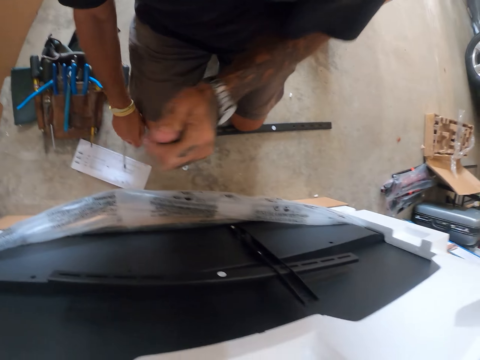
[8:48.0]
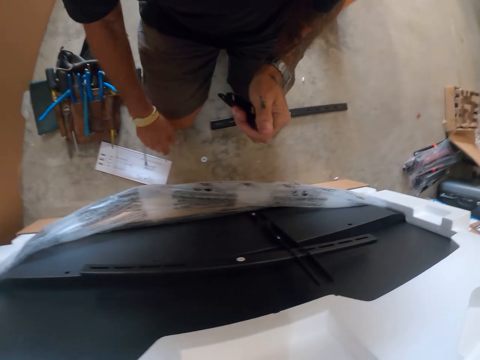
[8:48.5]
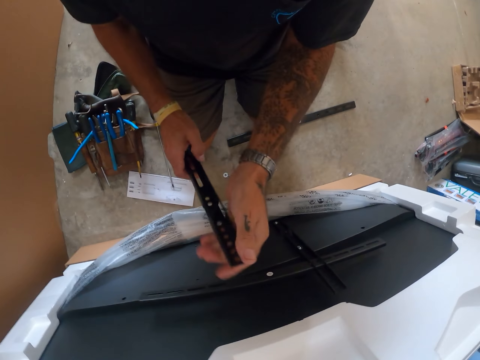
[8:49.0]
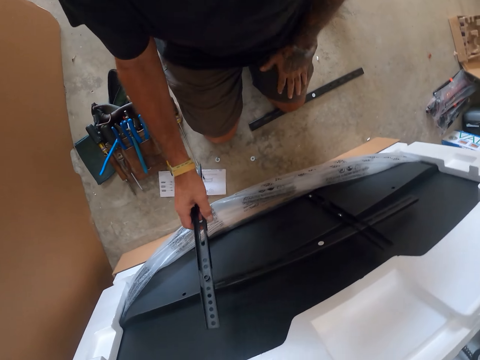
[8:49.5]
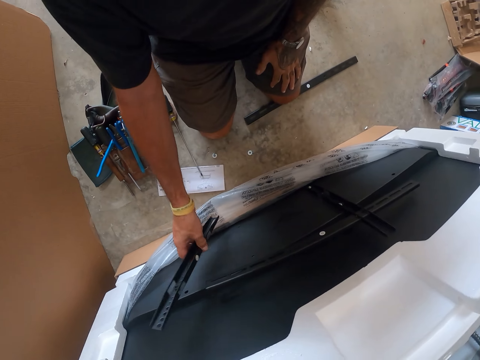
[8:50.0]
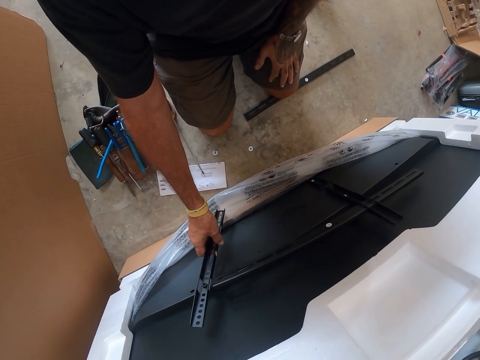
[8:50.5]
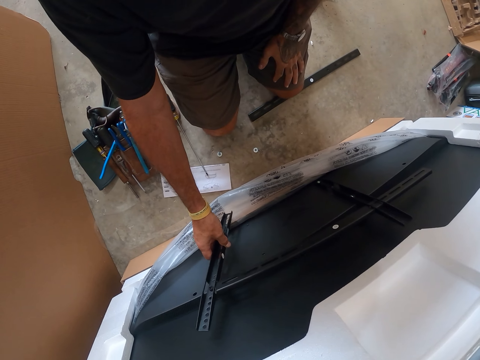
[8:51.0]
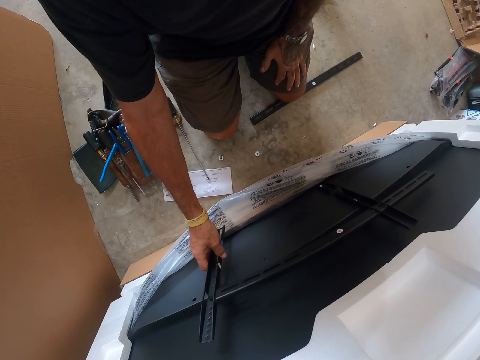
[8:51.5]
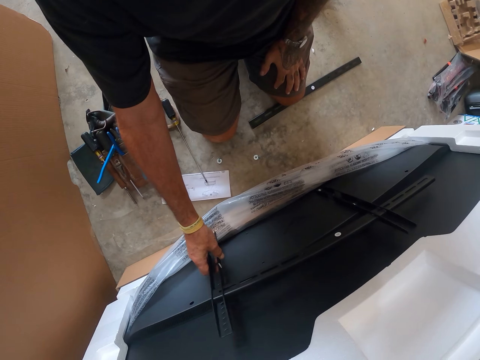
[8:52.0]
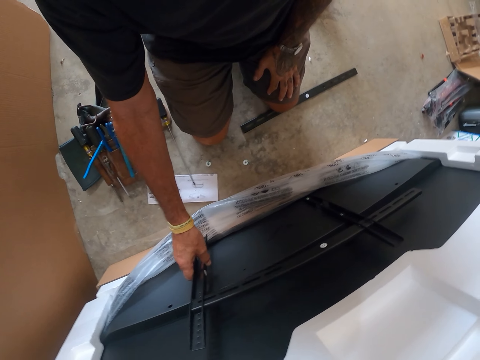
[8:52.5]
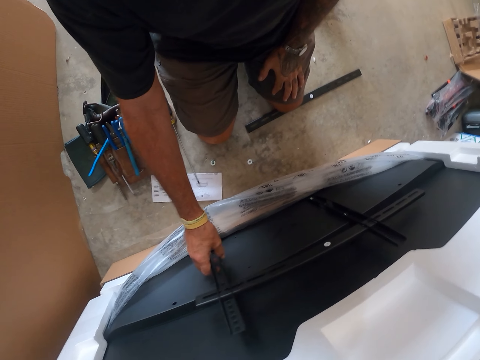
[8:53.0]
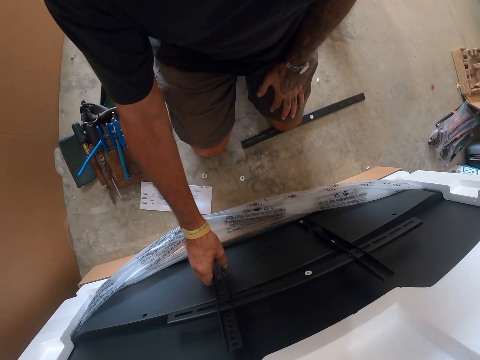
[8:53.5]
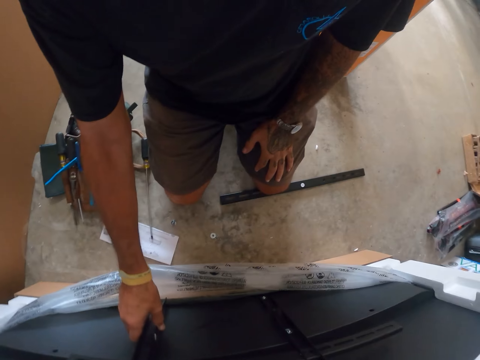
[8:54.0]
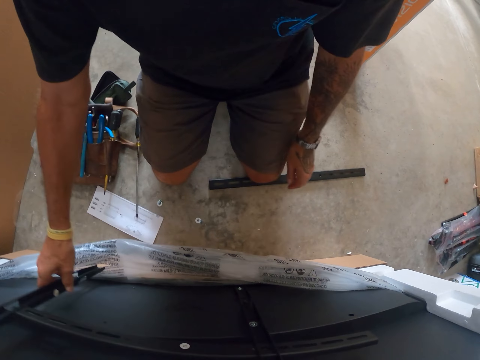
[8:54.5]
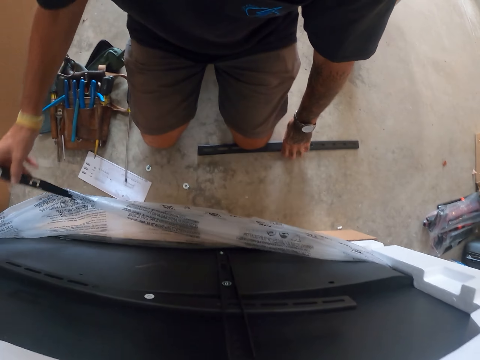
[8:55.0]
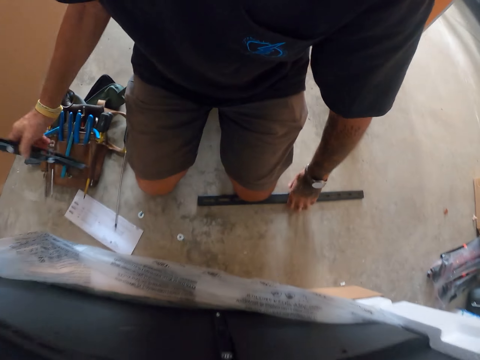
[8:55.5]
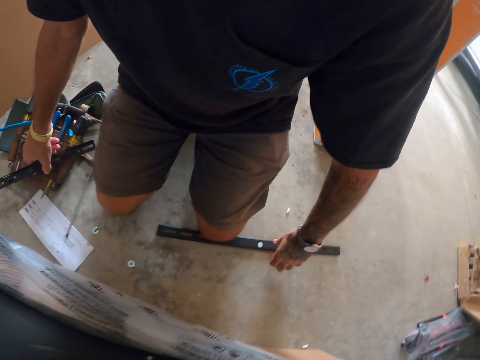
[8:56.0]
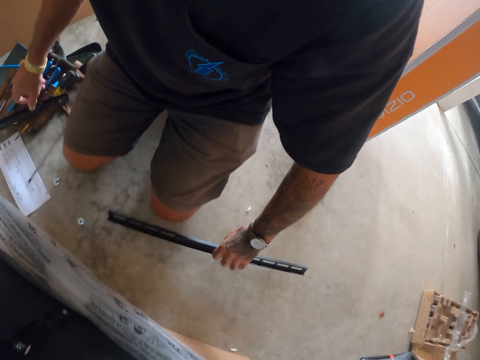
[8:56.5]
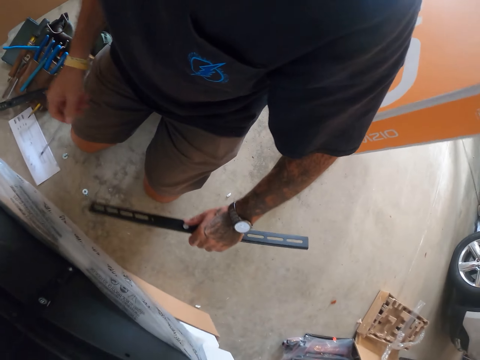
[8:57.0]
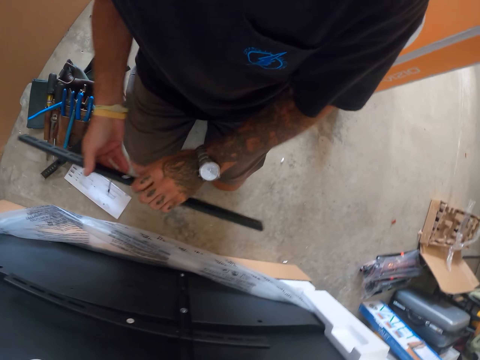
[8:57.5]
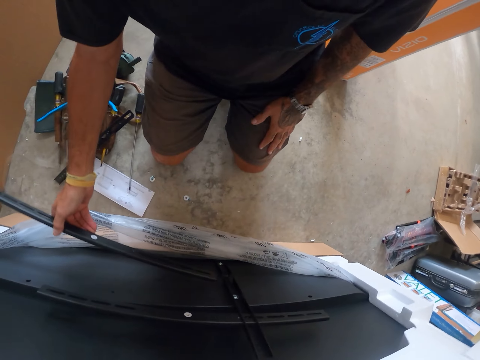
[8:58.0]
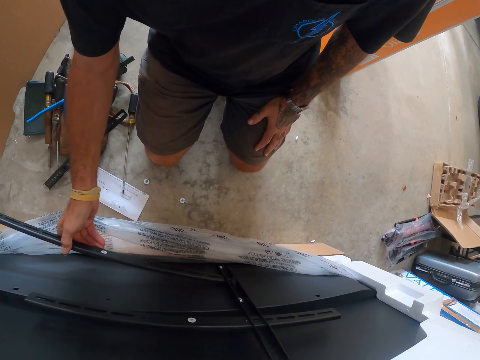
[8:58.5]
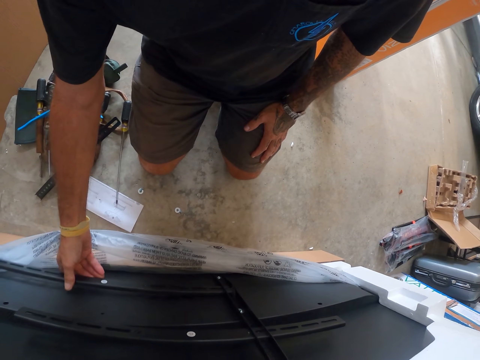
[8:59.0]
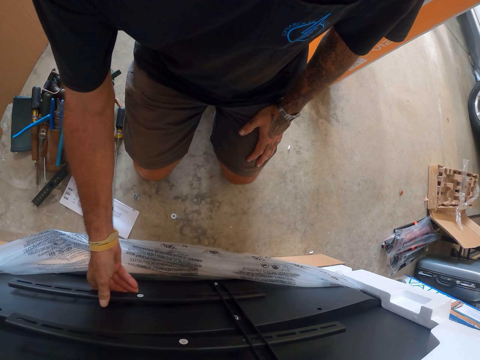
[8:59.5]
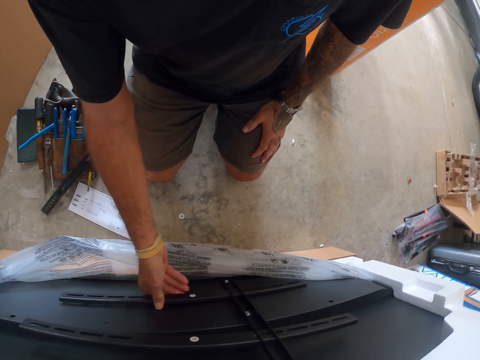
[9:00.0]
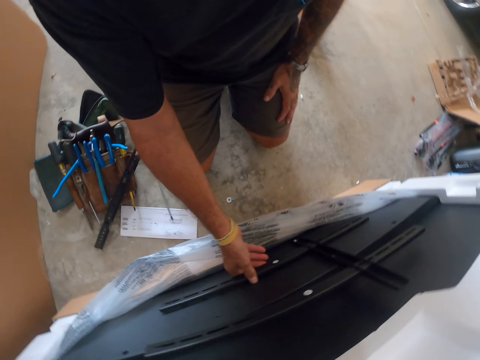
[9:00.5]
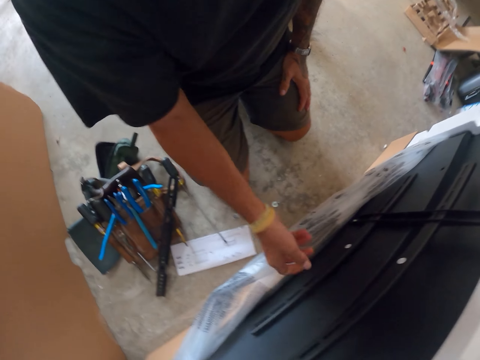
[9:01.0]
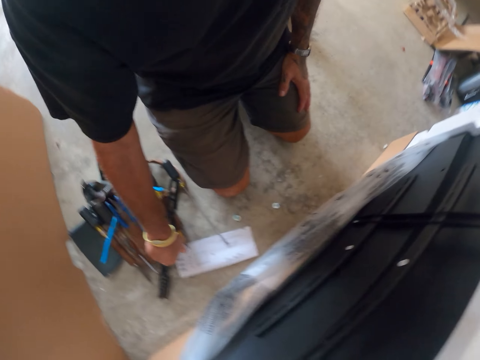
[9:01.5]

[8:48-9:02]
The camera wearer picks up a panel. They move something. They put a screw on the floor. They insert the panel across a panel. They pick up the panel. They insert the panel across a panel.

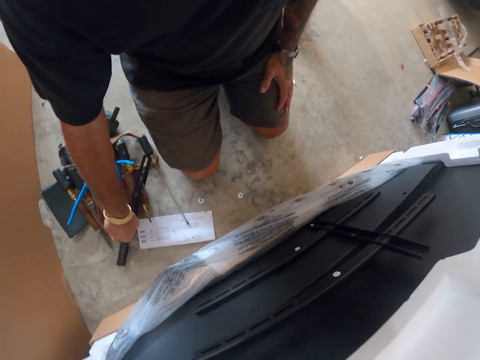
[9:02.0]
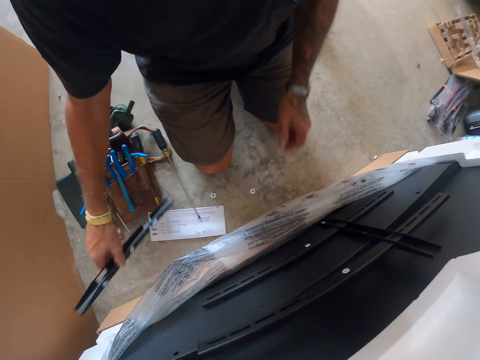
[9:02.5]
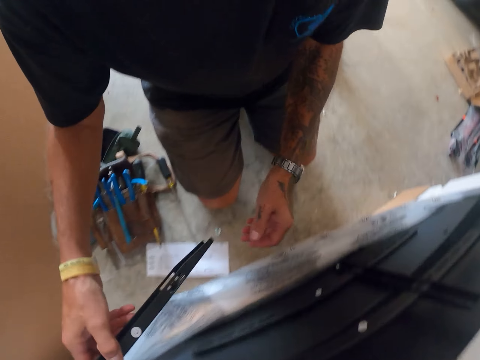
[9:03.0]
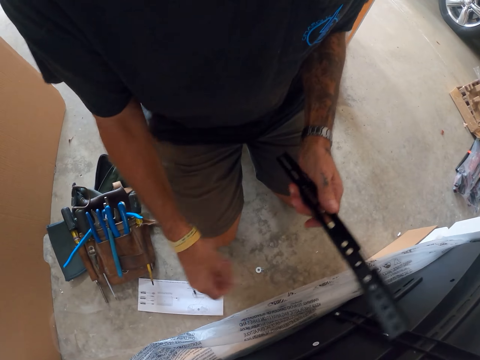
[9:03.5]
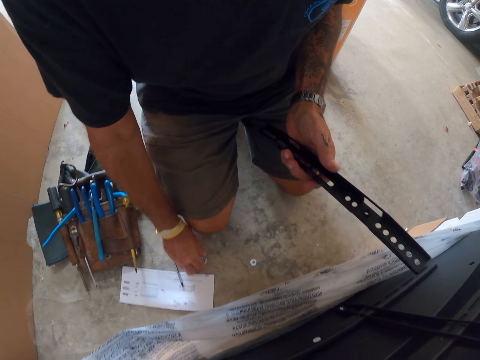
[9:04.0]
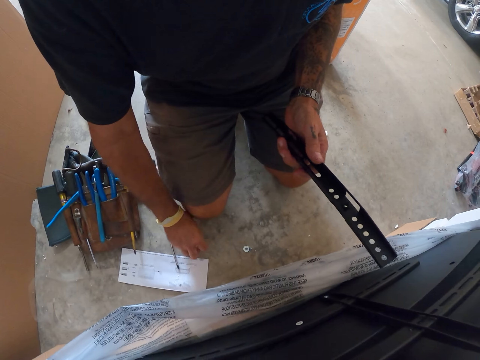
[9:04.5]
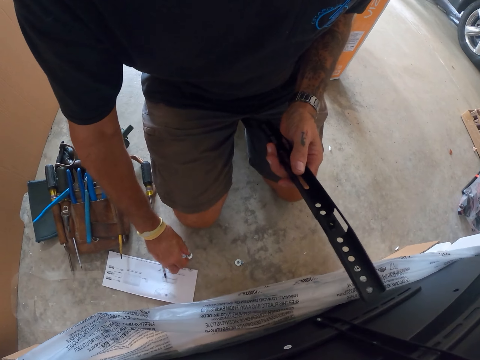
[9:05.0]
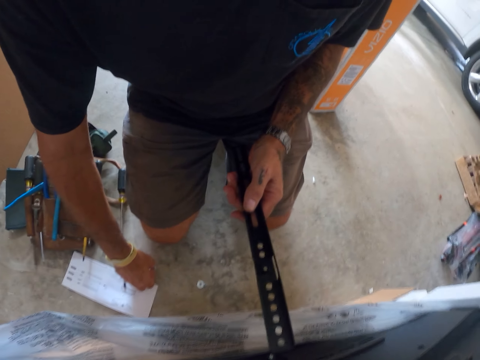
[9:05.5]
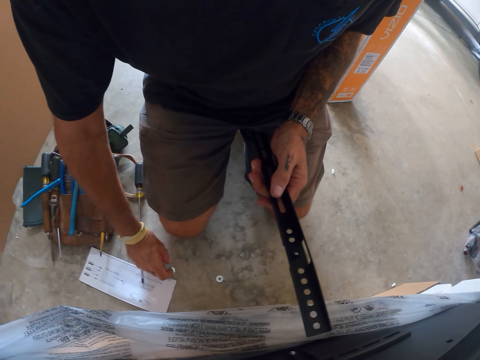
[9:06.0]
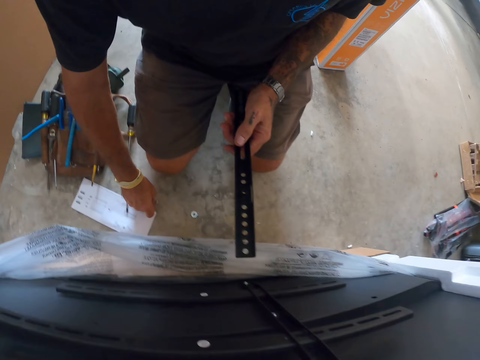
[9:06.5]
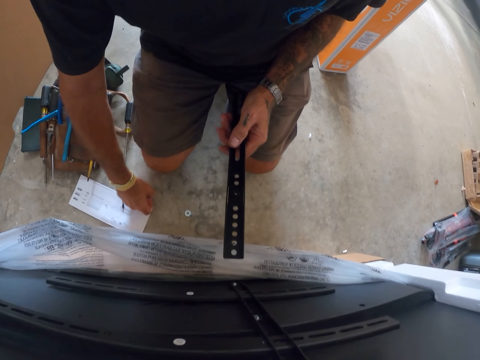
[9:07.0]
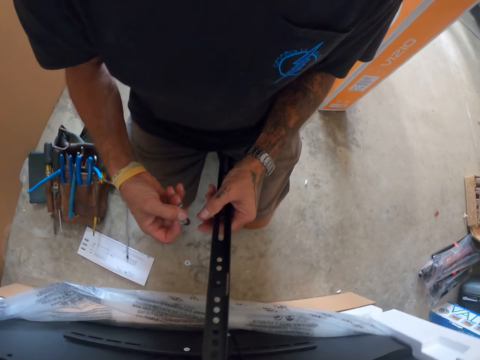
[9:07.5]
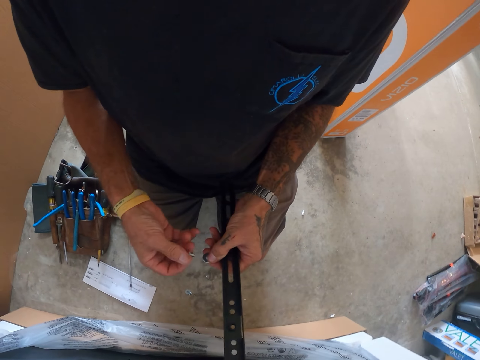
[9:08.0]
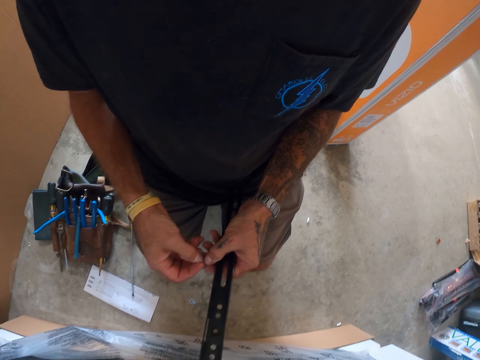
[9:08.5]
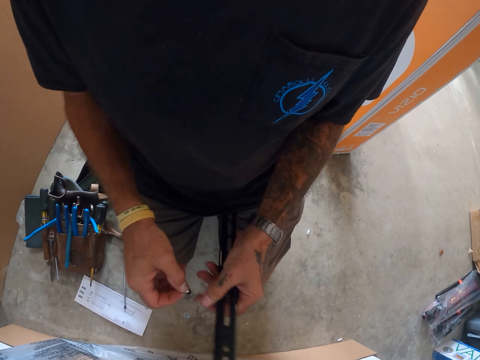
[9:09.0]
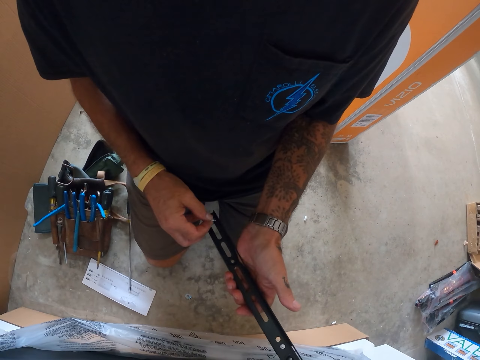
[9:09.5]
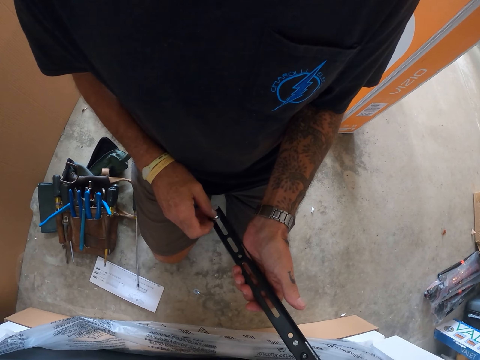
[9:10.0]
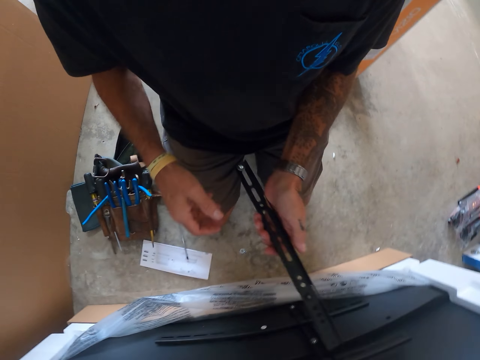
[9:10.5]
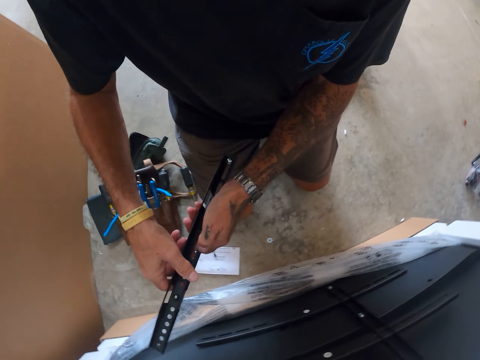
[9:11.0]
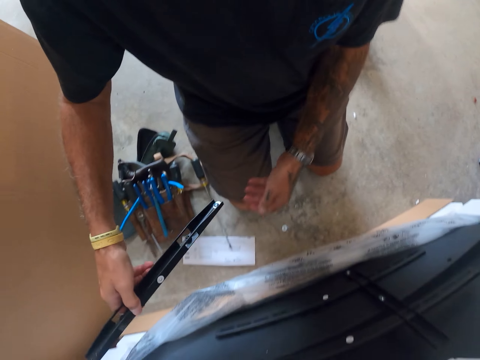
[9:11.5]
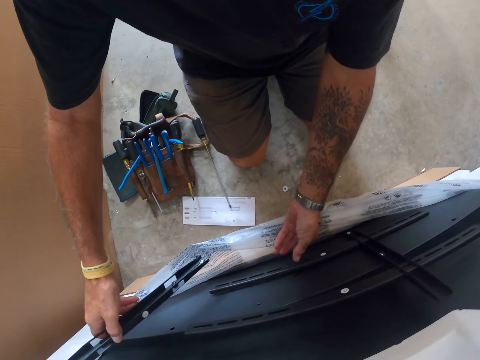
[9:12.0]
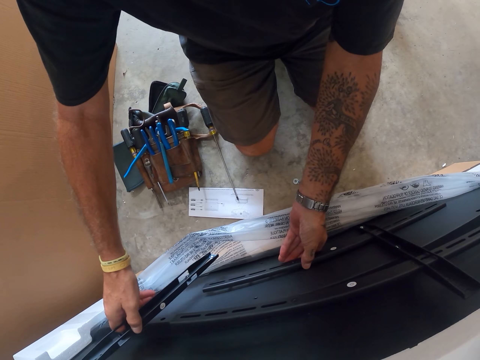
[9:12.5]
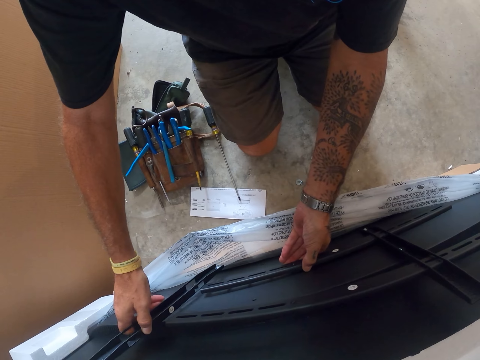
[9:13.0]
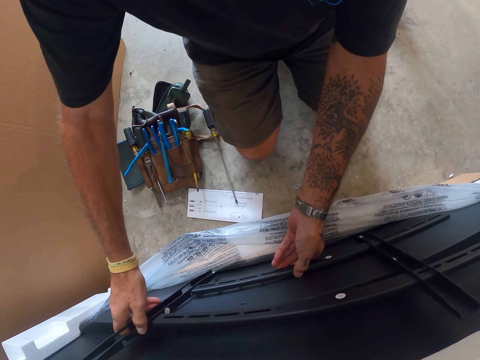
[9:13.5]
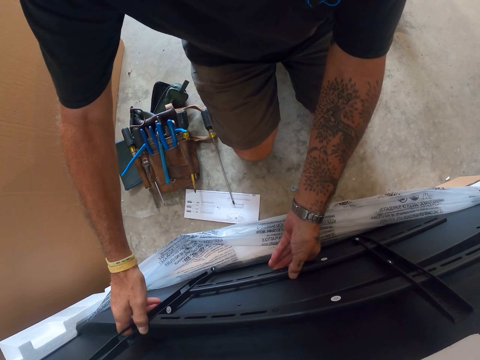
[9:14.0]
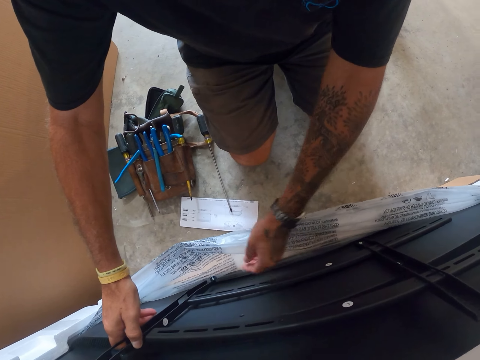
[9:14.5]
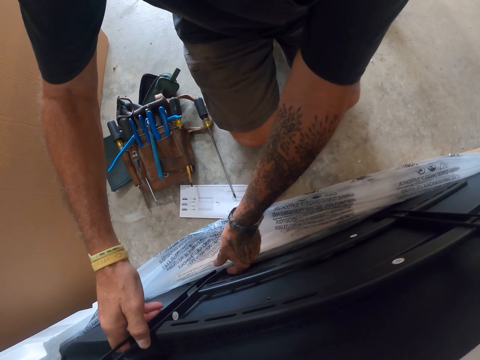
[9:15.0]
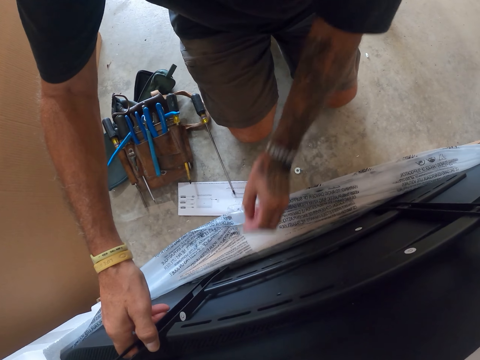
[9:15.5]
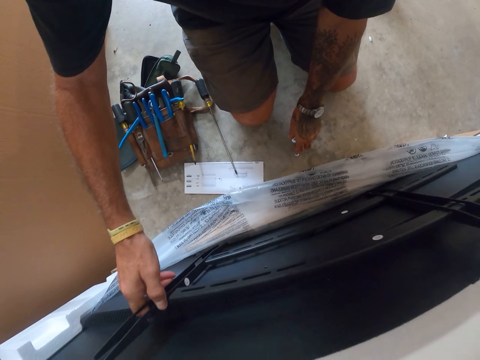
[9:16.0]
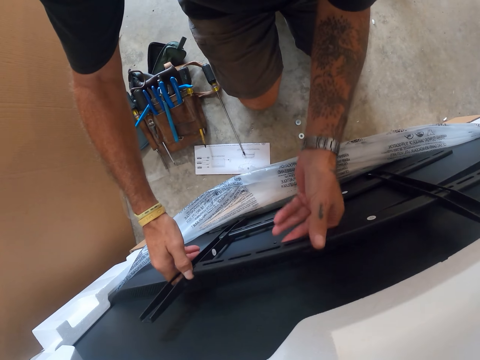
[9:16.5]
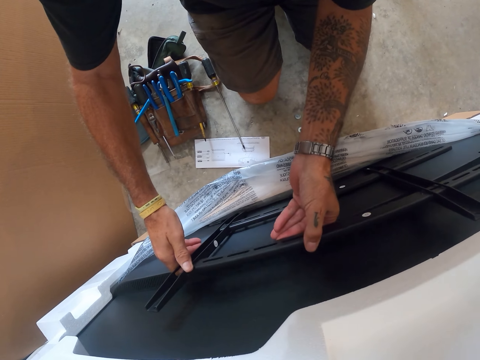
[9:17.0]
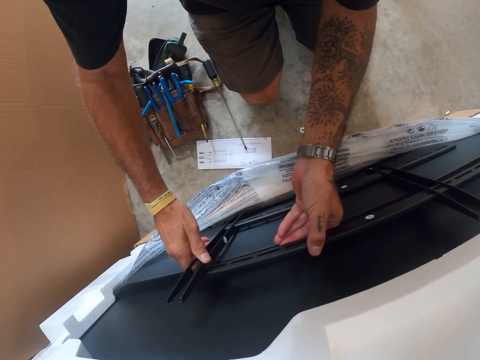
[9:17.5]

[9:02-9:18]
The camera wearer picks up a panel. They pick up a screw. They pick up the nuts. They fit the screw in a nut. They put the screw on the panel. They fix the nut on something. They pick something on the TV and put something on the ground. They move the TV wall mount on the TV.
